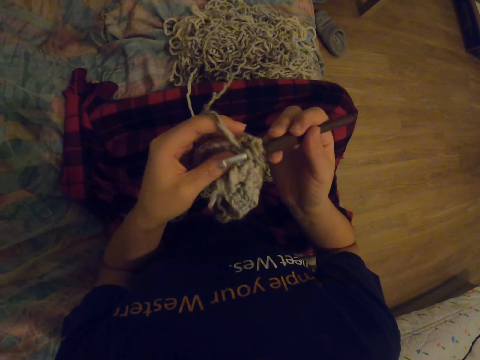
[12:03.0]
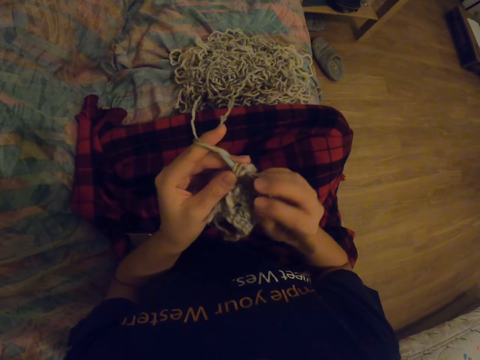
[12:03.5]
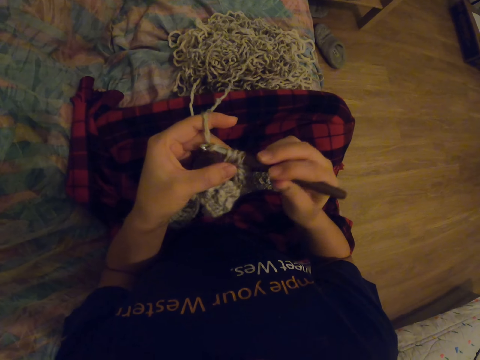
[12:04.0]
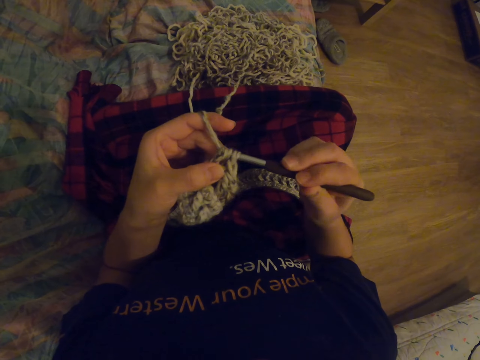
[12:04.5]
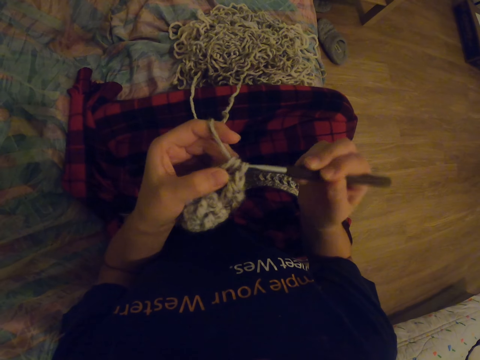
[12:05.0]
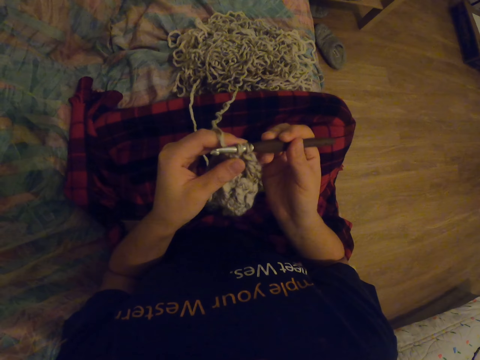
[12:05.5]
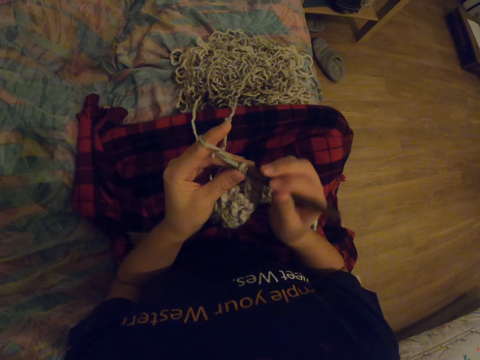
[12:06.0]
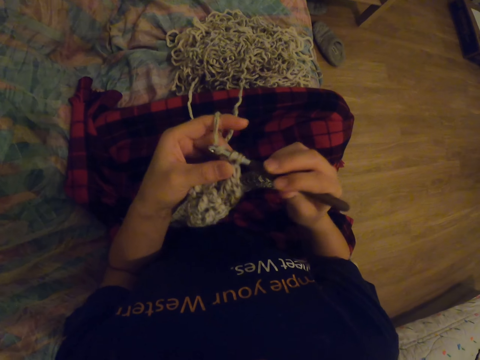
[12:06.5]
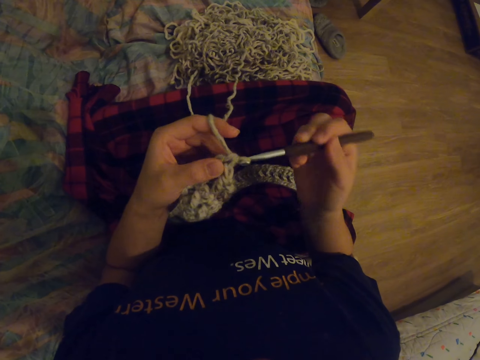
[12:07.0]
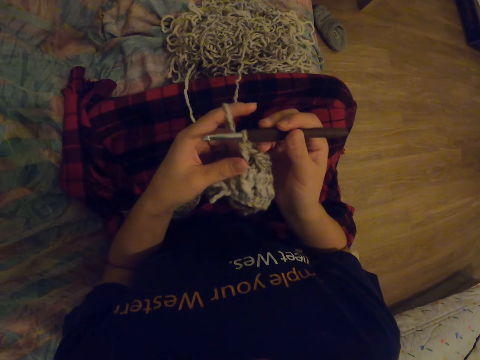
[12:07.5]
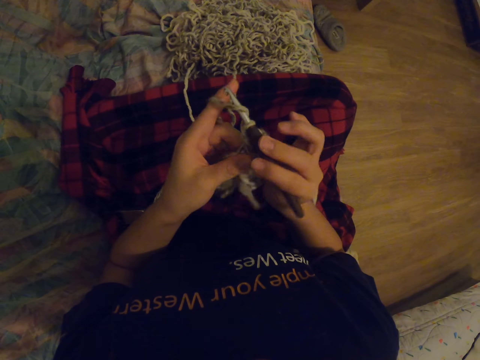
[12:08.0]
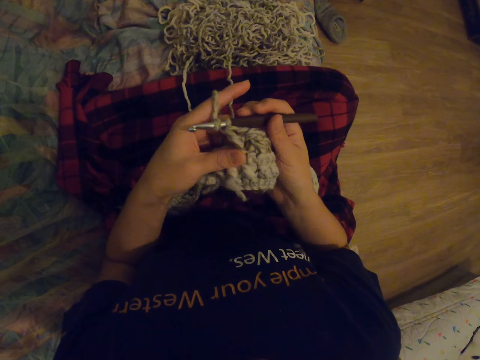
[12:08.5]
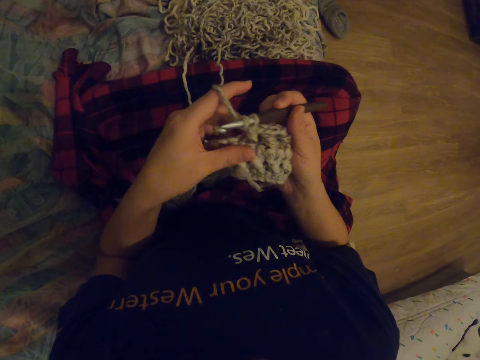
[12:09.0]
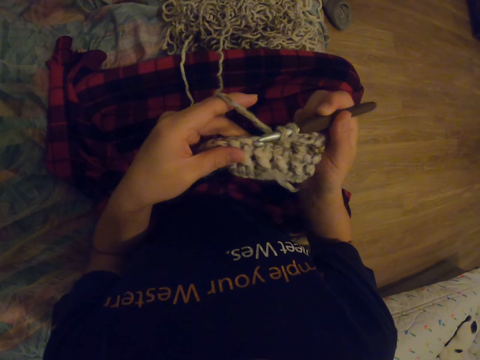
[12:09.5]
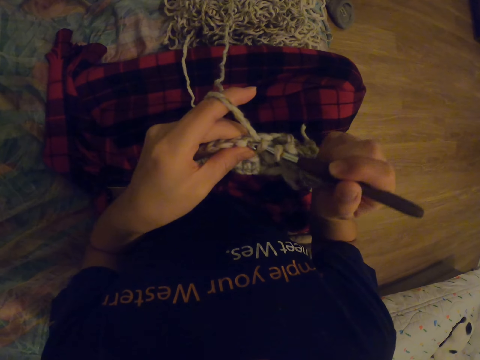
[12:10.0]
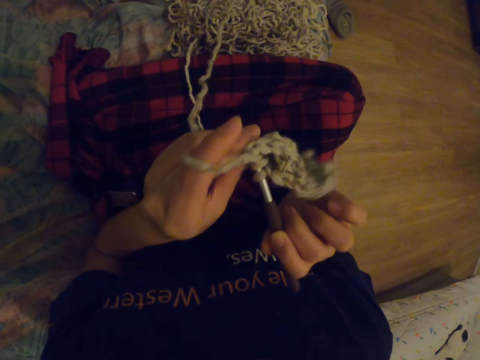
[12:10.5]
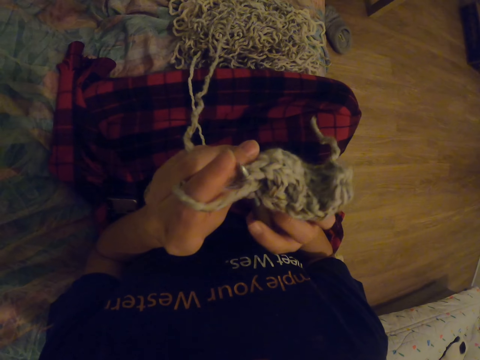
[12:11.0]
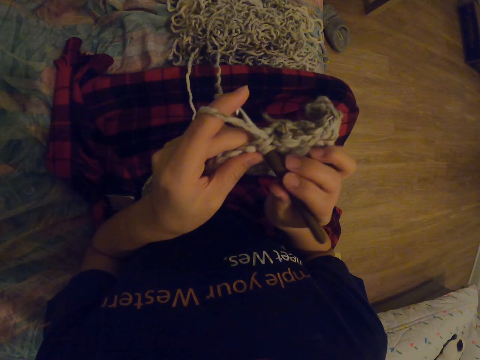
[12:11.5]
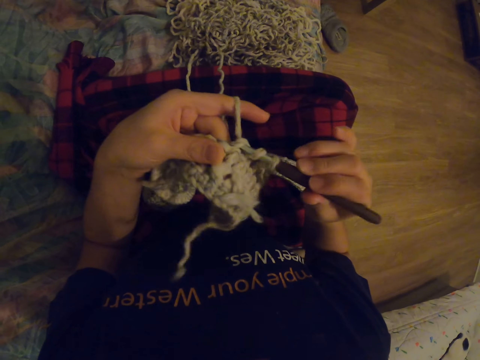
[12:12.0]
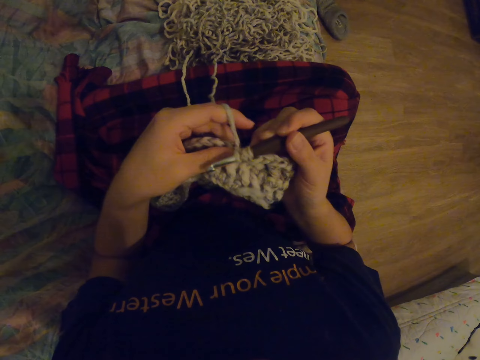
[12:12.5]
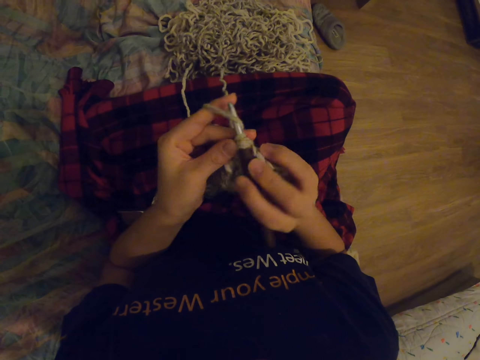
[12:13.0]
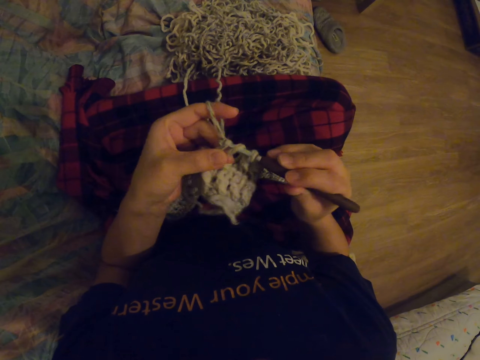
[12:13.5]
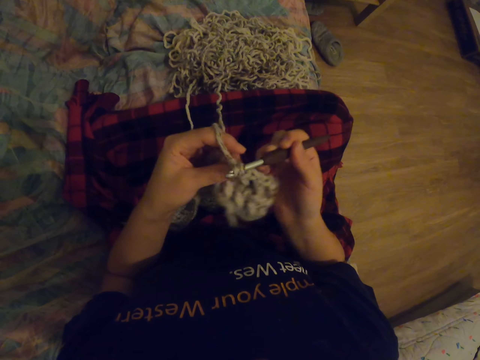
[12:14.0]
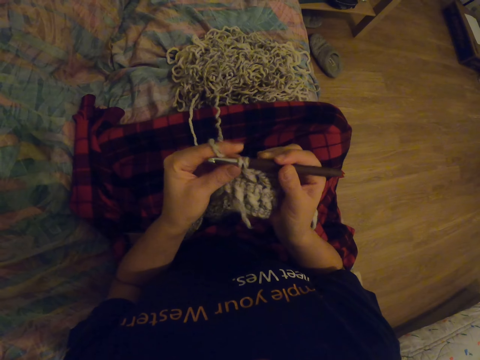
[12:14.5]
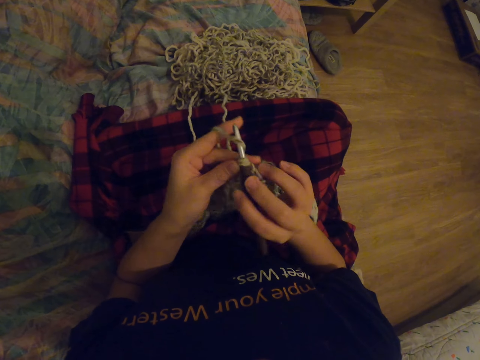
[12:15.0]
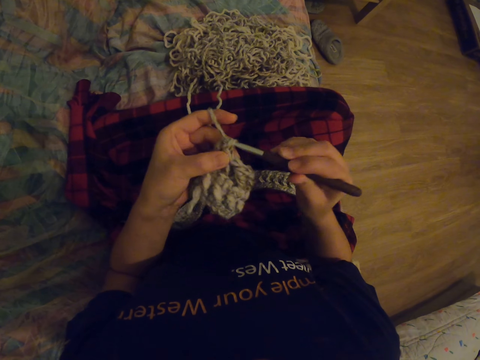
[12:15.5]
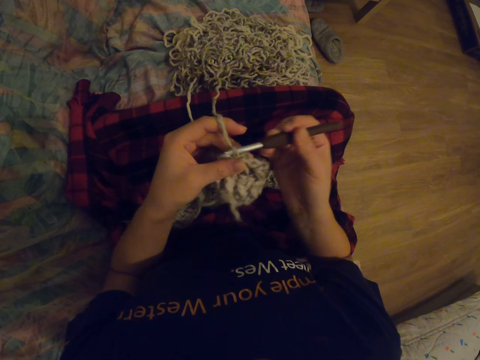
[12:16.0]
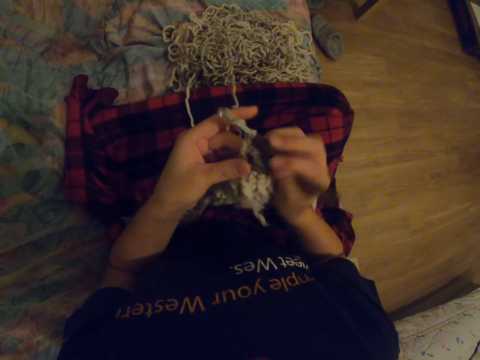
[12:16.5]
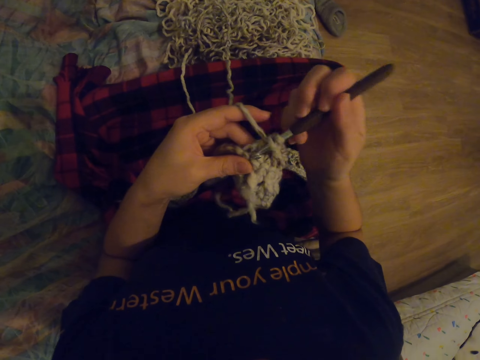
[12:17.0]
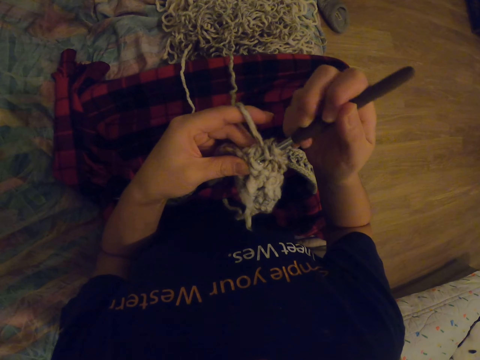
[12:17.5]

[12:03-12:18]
The camera wearer touches the fabric and knits the fabric with the needle.

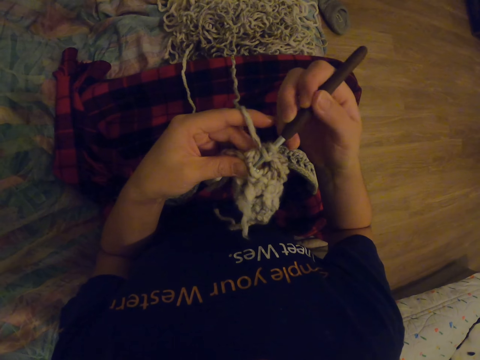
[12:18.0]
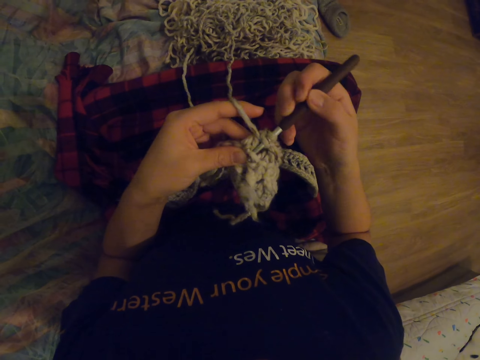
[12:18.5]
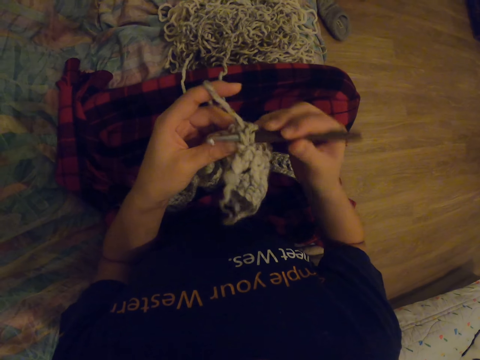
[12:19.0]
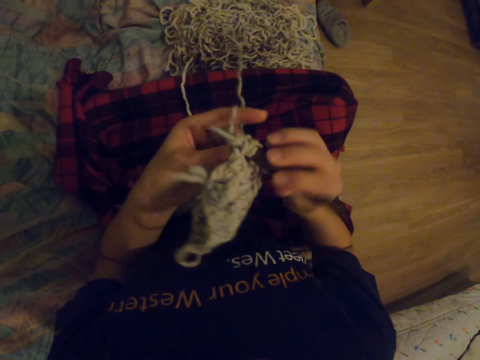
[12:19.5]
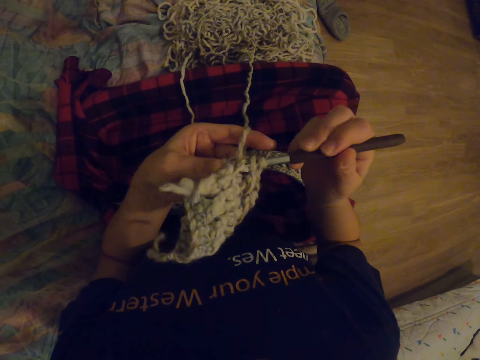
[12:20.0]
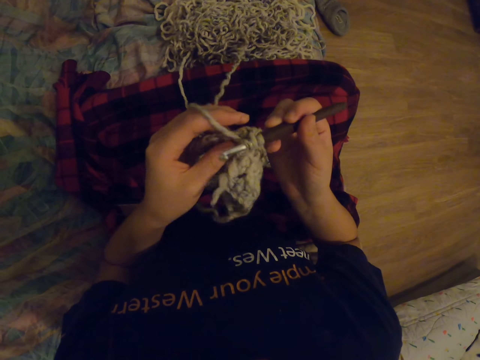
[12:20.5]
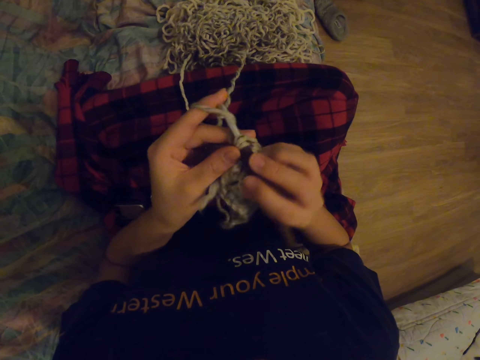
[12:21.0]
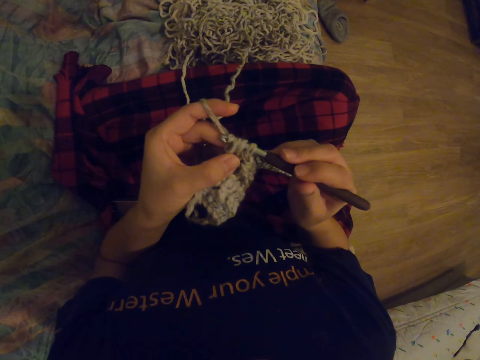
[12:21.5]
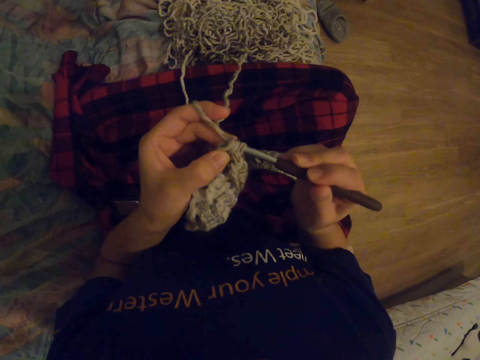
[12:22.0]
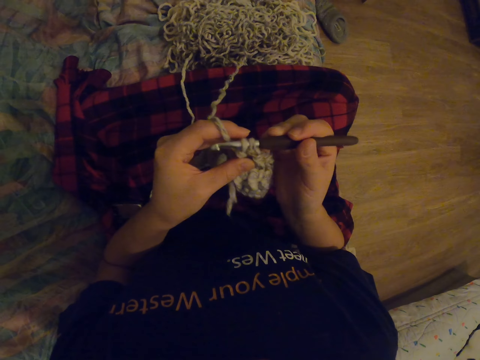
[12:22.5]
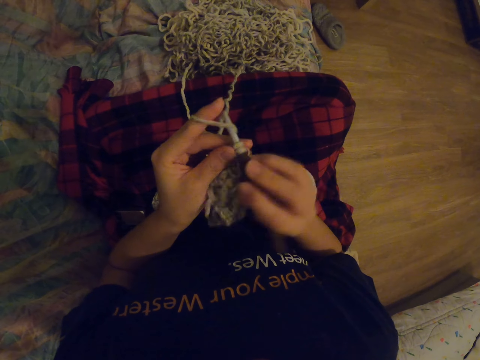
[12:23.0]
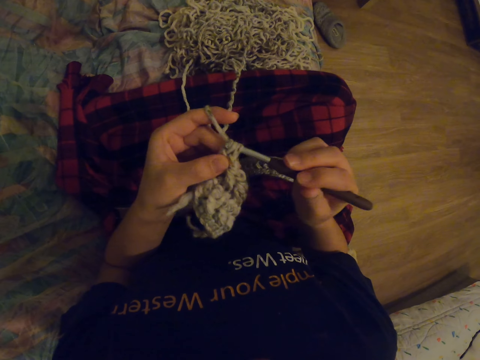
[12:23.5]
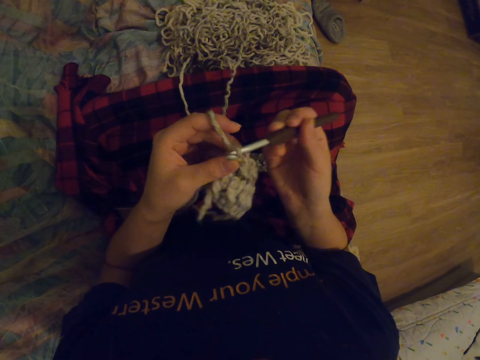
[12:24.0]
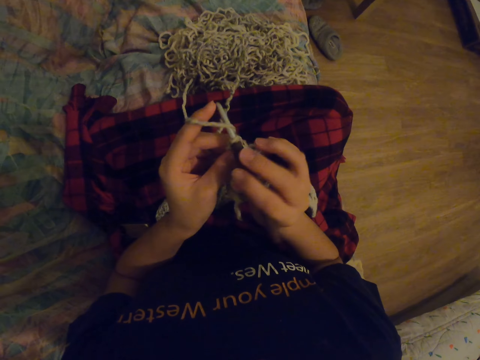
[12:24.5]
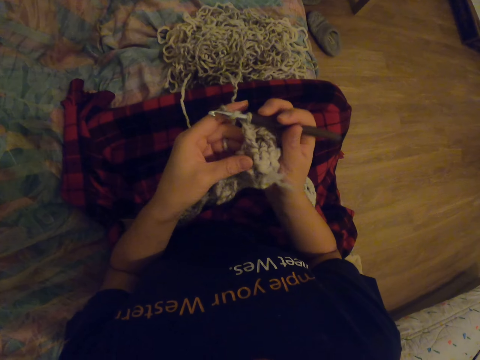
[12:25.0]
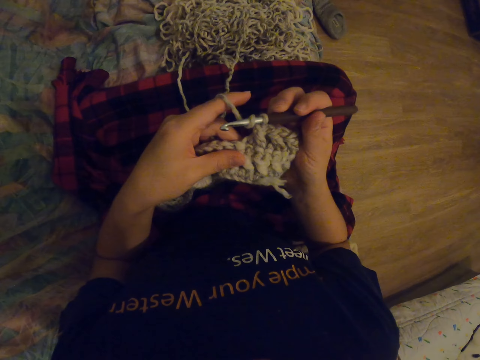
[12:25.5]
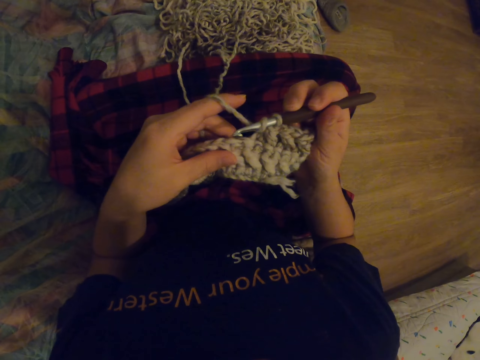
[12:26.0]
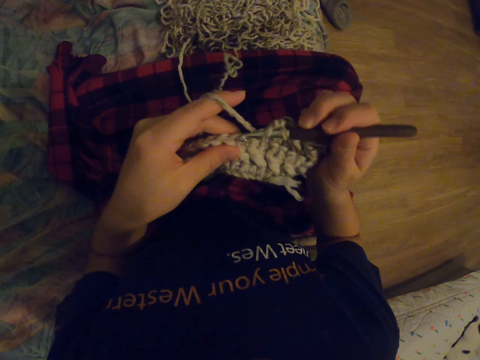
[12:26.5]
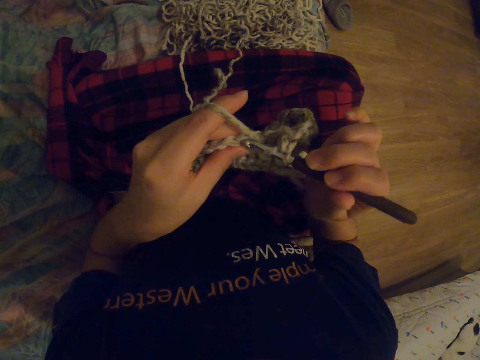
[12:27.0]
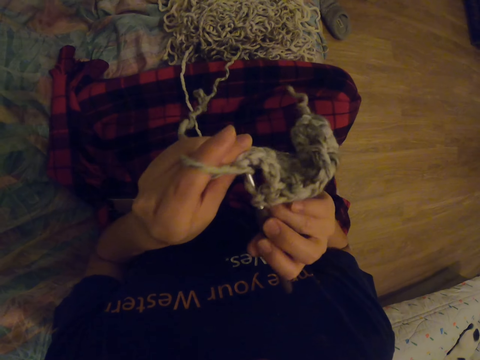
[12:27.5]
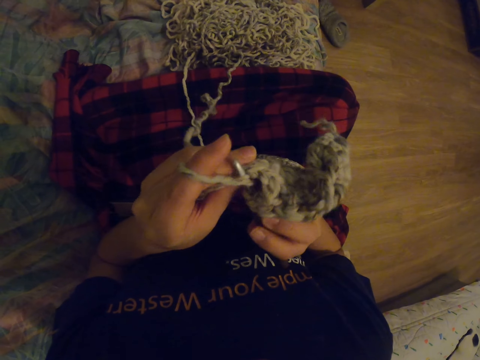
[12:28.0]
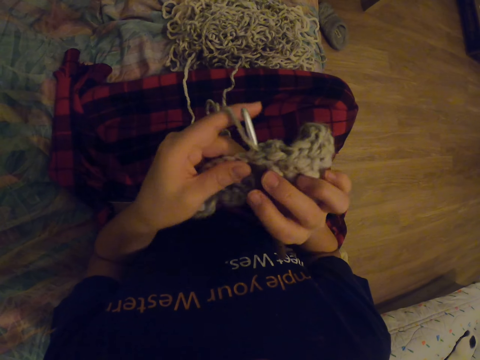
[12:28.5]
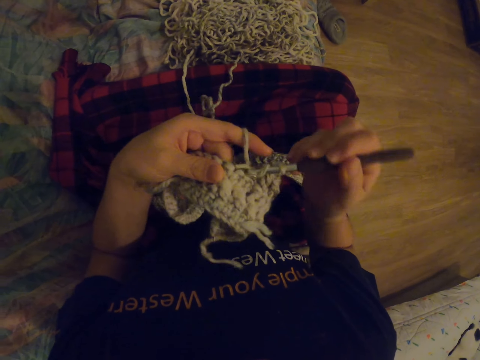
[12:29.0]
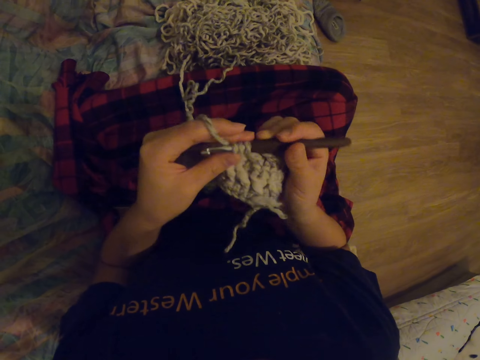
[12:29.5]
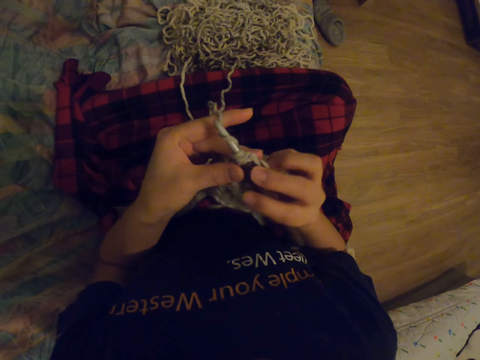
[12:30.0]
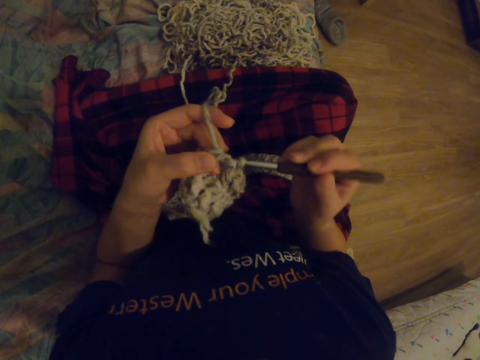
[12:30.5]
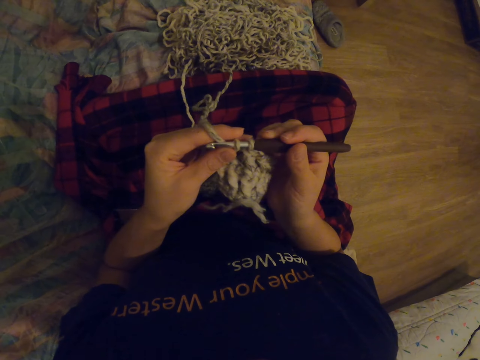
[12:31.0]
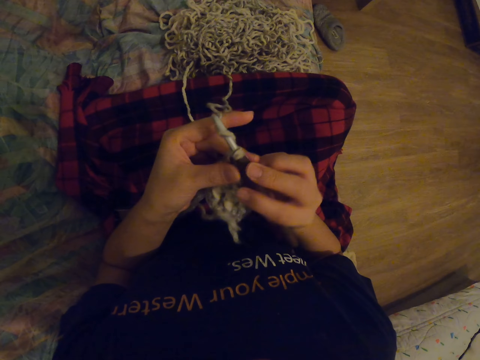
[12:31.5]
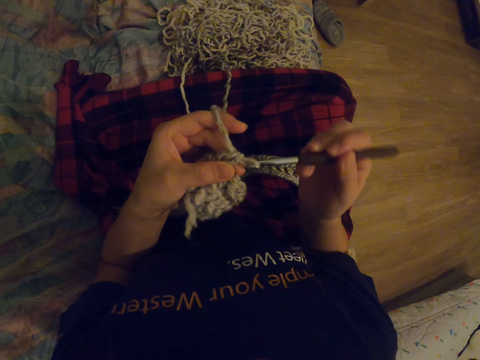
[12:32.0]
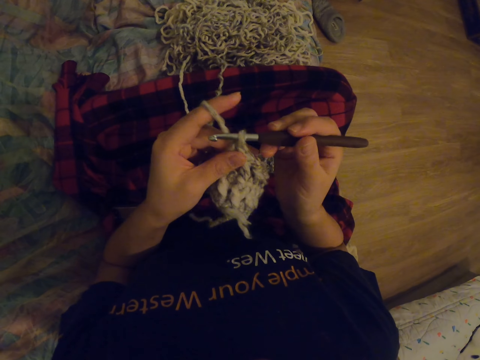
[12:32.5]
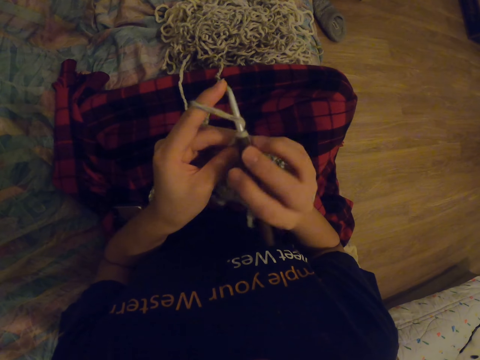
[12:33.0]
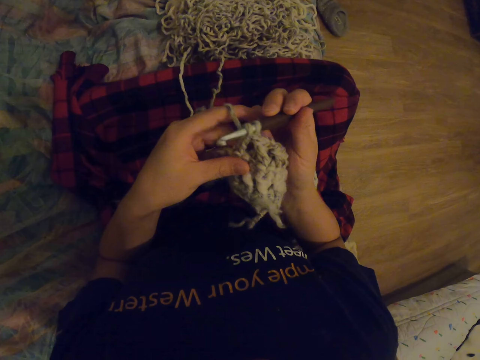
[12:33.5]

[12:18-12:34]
The camera wearer touches the fabric and knits the fabric with the needle.
